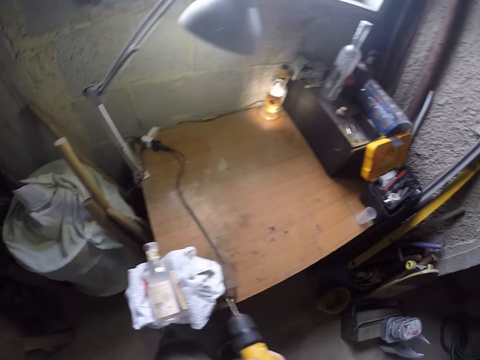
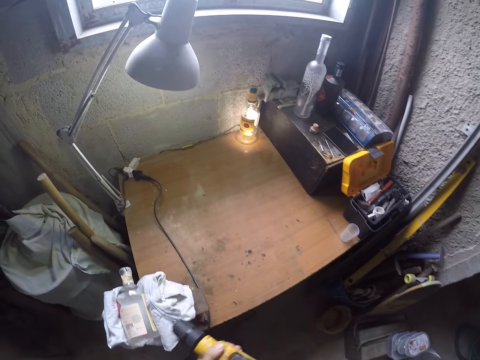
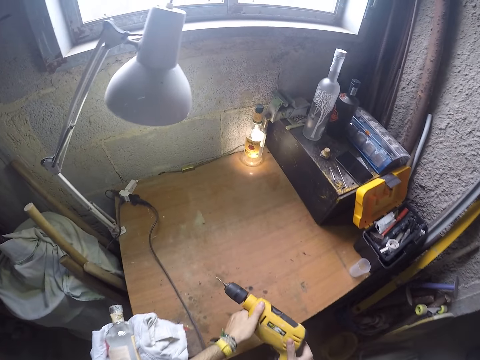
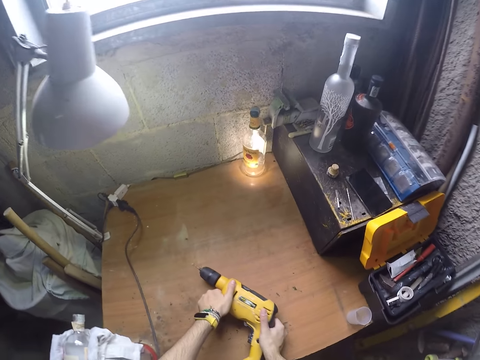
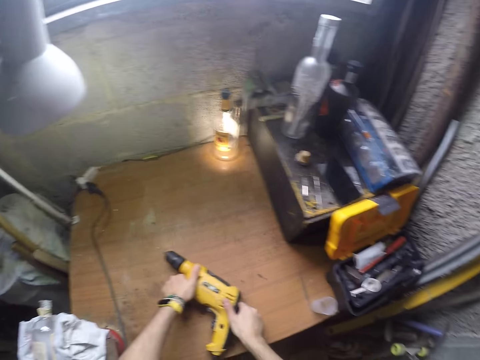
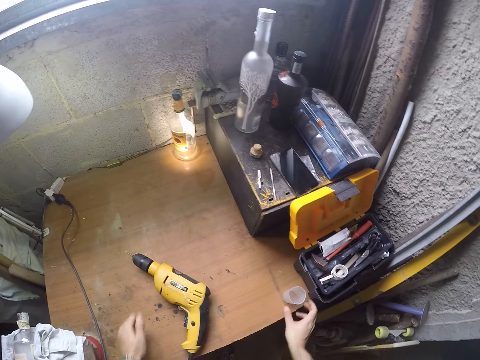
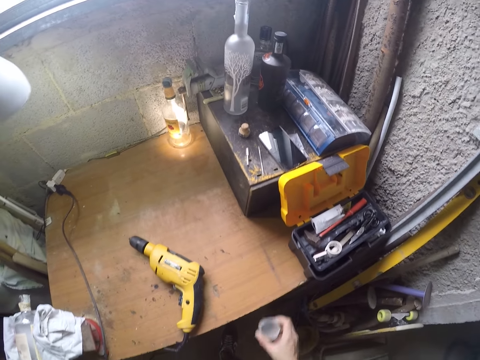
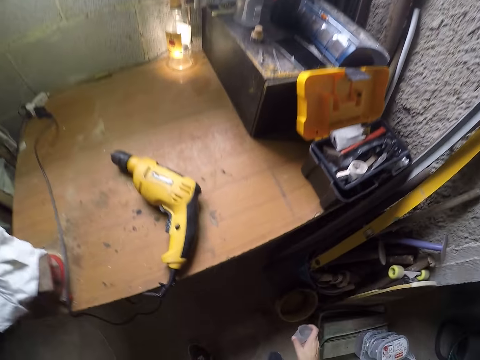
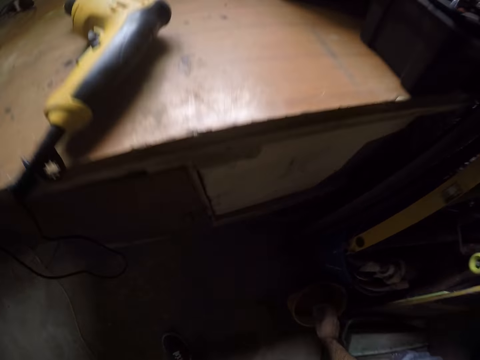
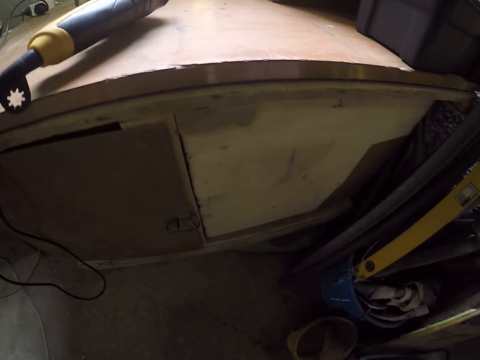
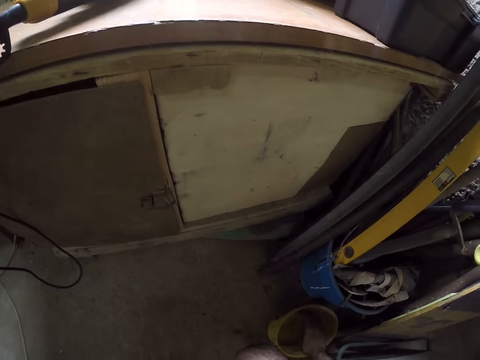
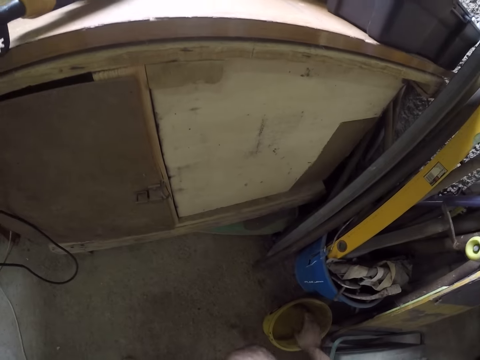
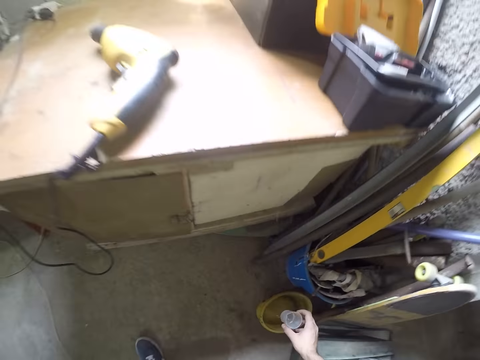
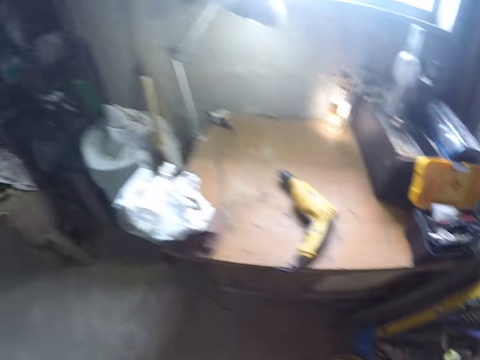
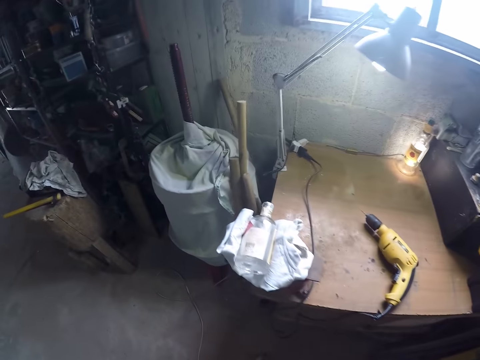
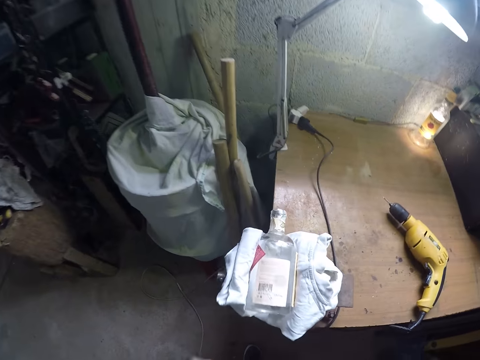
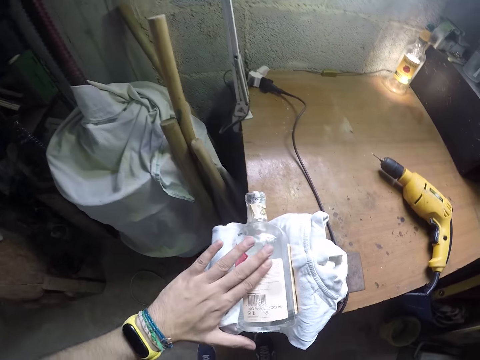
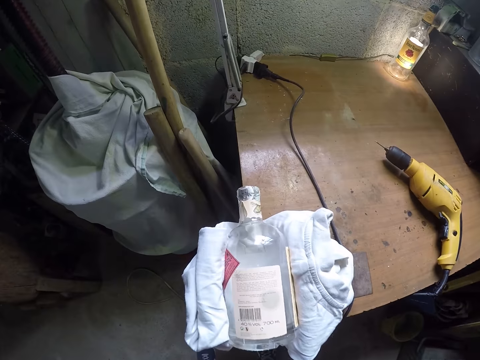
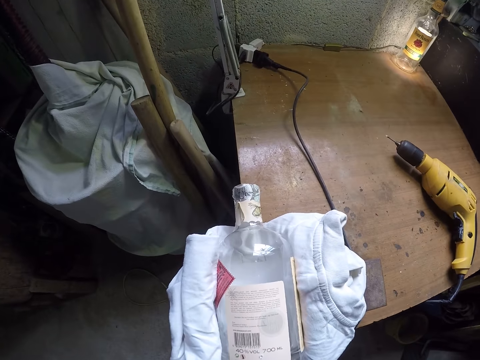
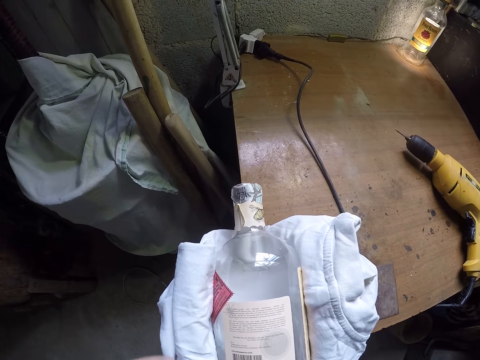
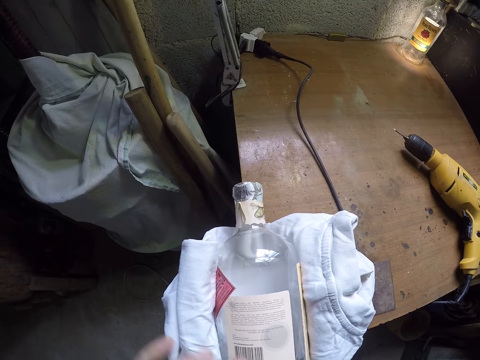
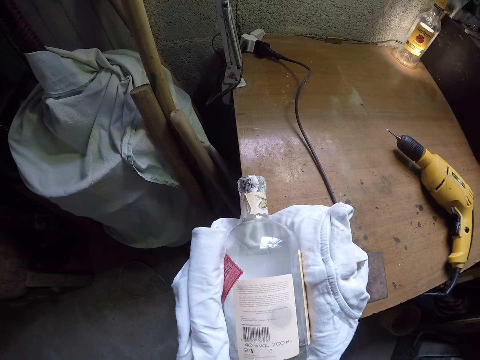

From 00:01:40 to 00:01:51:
The camera wearer holds the drill with both hands. He drops the power drill on the table with both hands. He picks a small plastic cup from the table with his right hand. He fills the small plastic cup with water from a bucket on the ground with his right hand. He bends in the room. He wipes the surface of the bottle with his left hand.

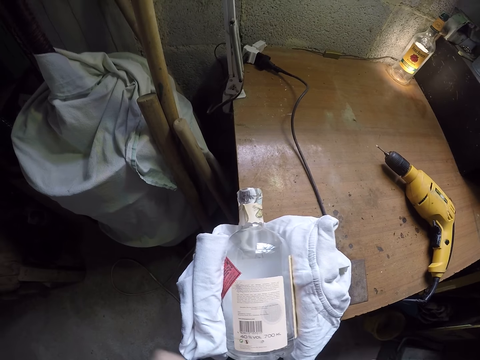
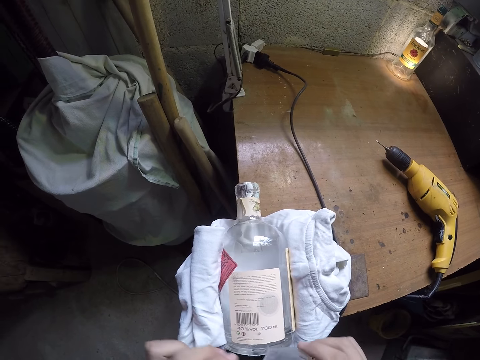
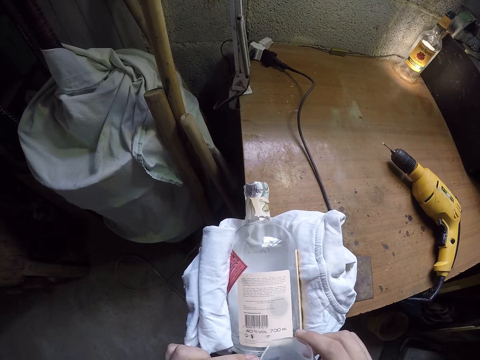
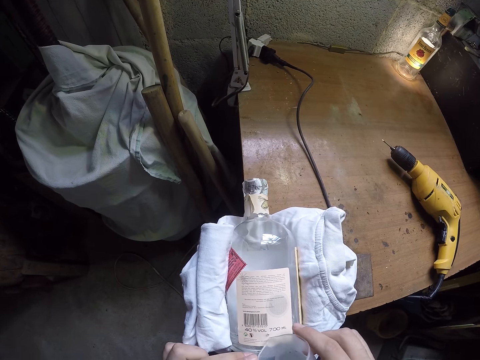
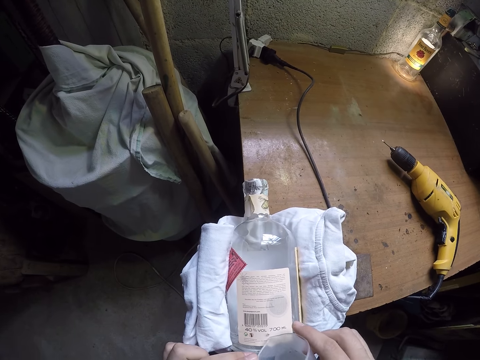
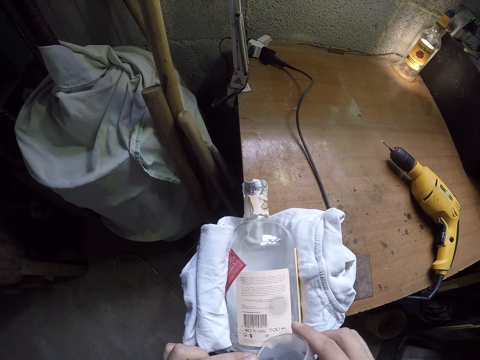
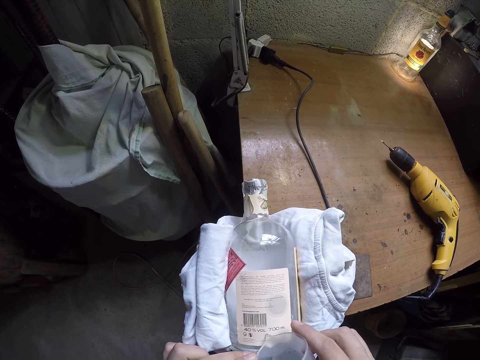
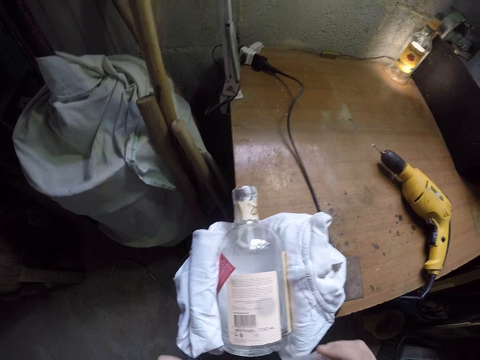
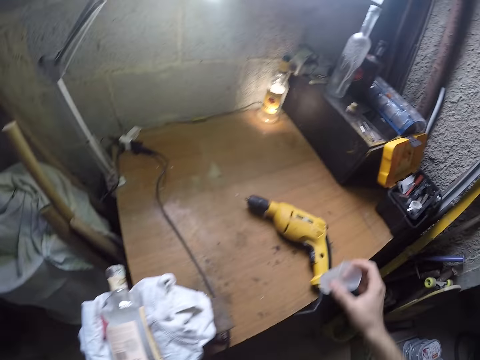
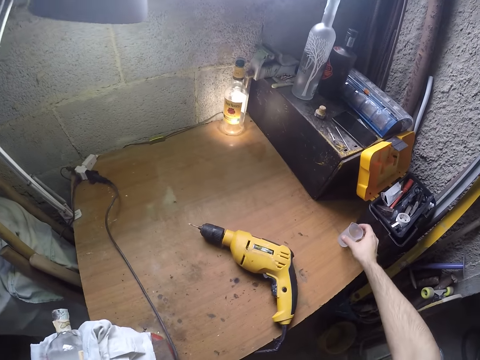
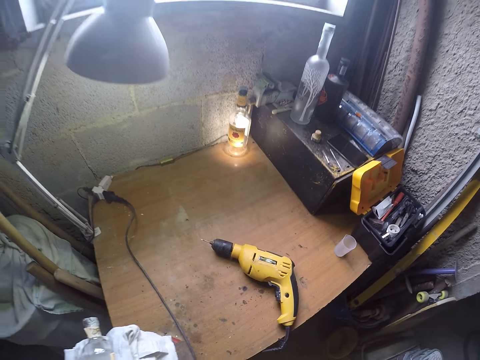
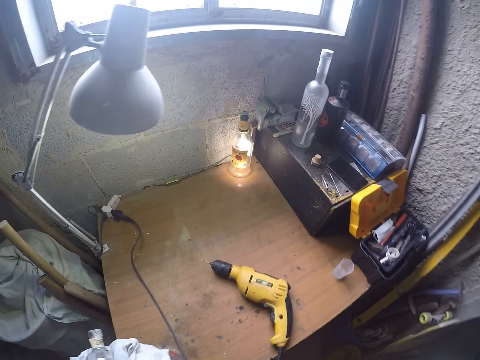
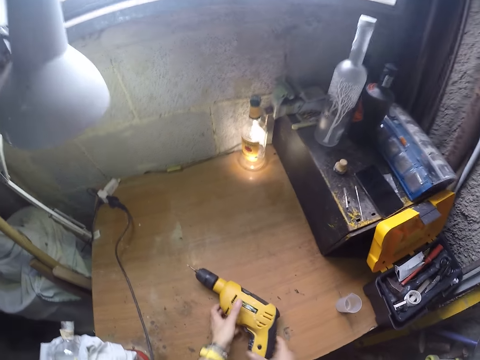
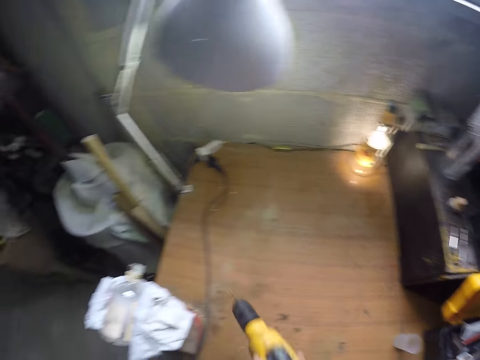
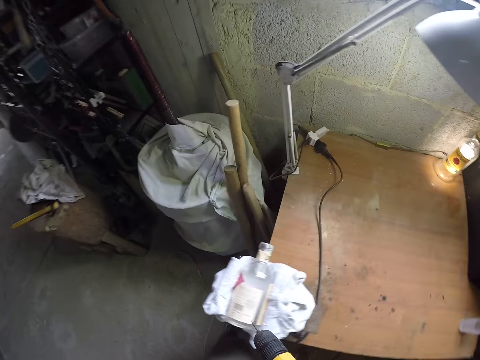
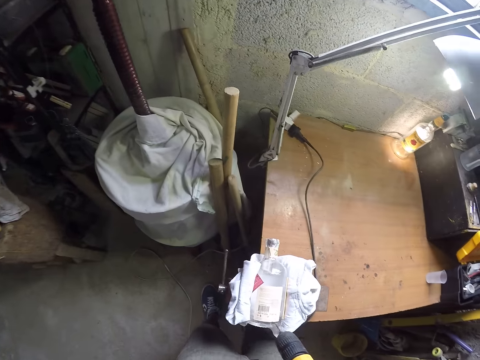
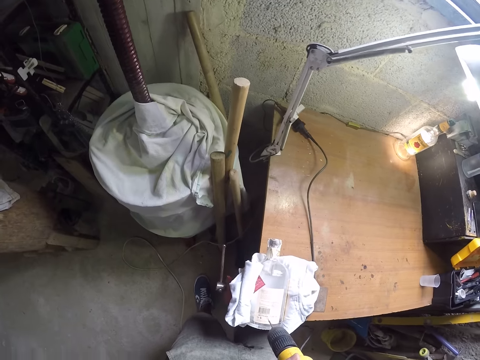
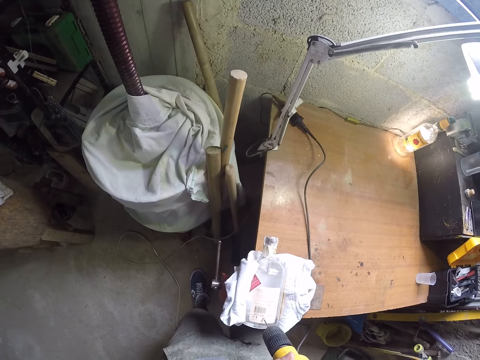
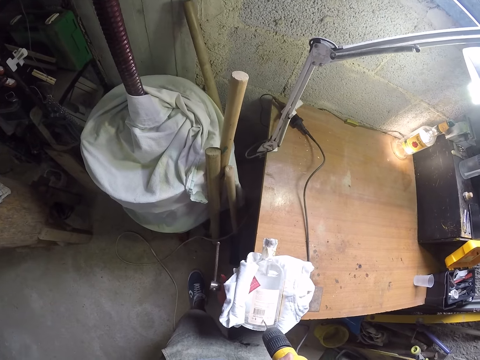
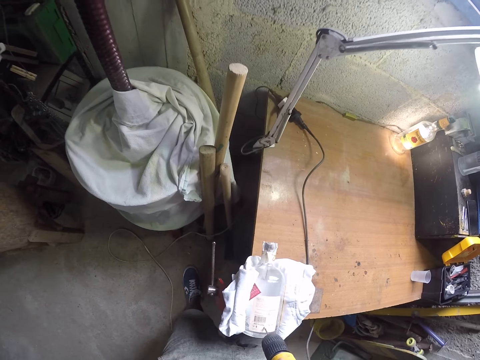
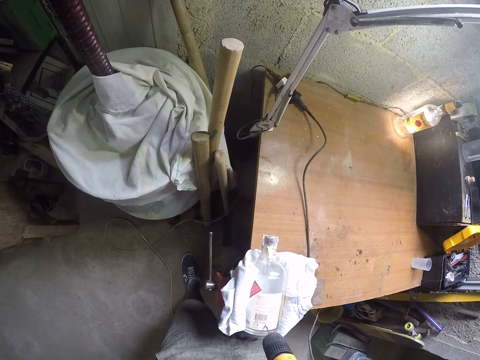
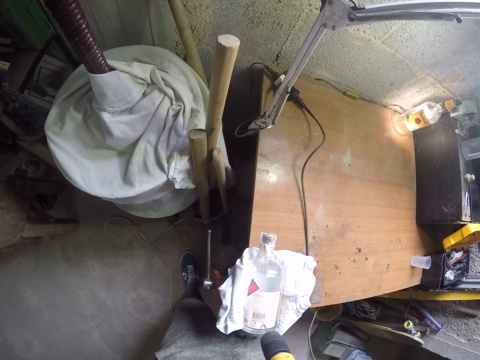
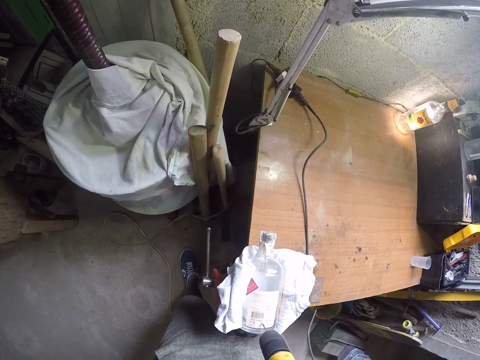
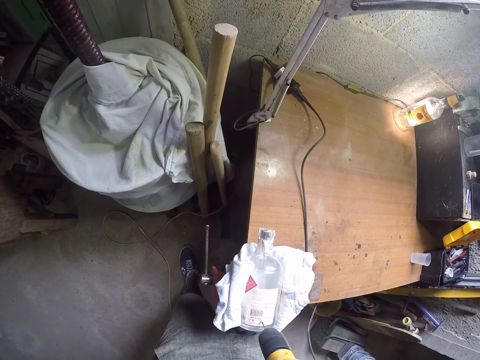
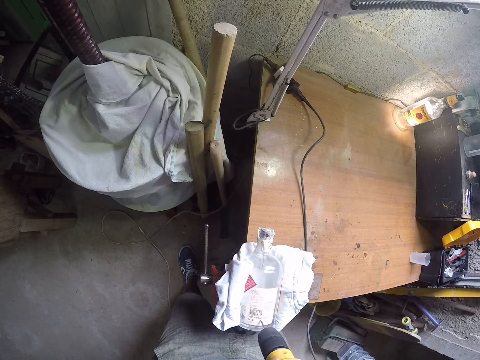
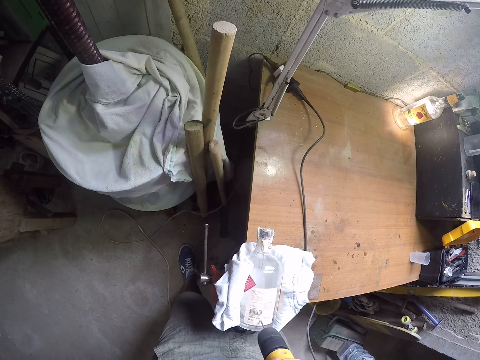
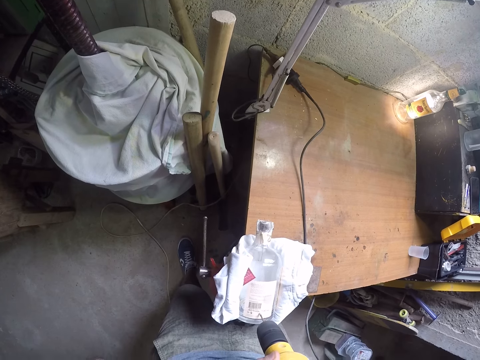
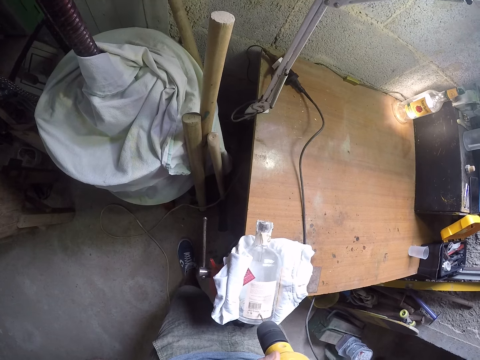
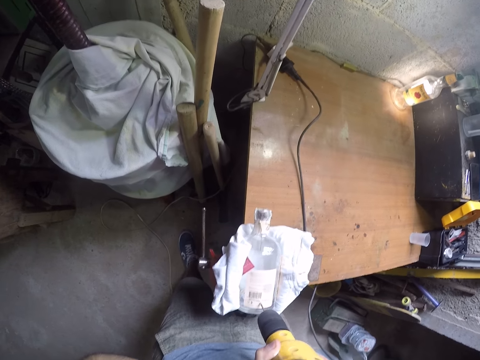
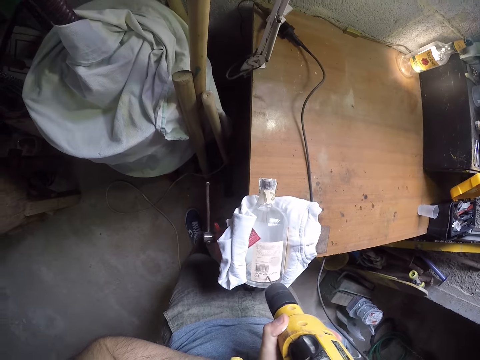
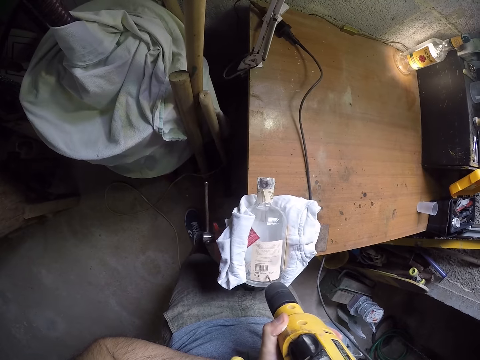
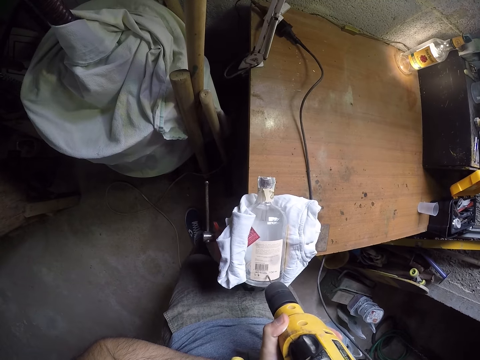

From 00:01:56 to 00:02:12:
The camera wearer touches the piece of cloth with his left hand. He pours water on the bottle from the small plastic cup with both hands. He drops the small plastic cup on the table with his right hand. He picks the power drill from the table with both hands. He holds the drill with both hands. He drills the bottle with the power drill with both hands. He places the drill nail on the bottle.
